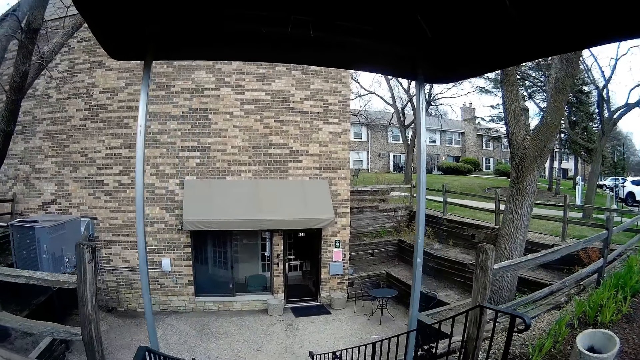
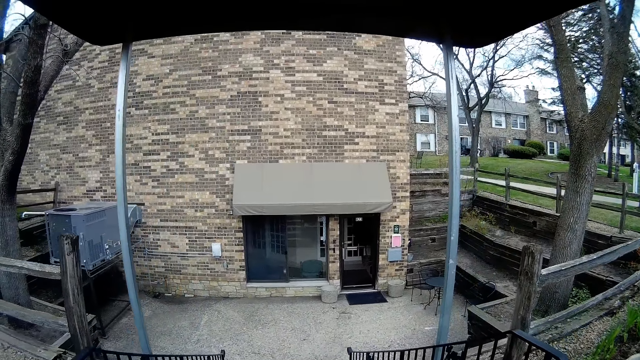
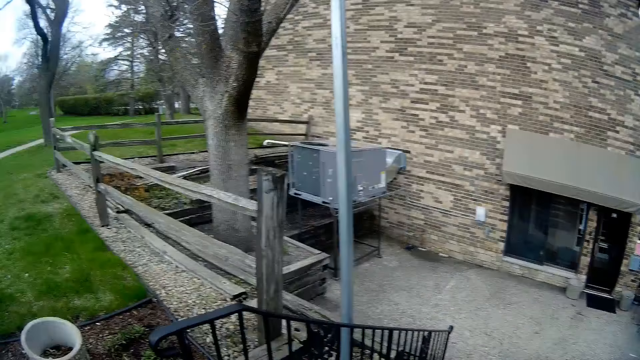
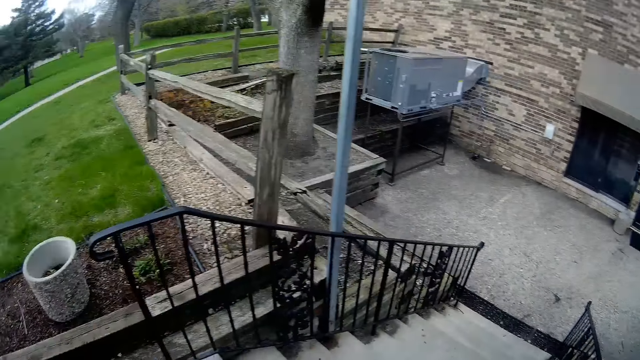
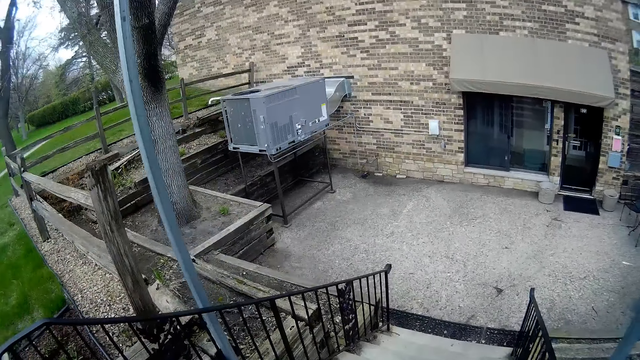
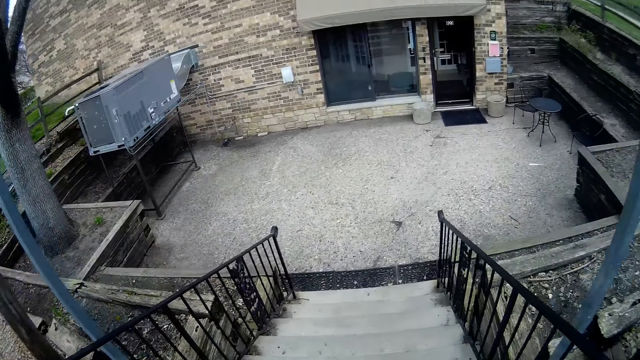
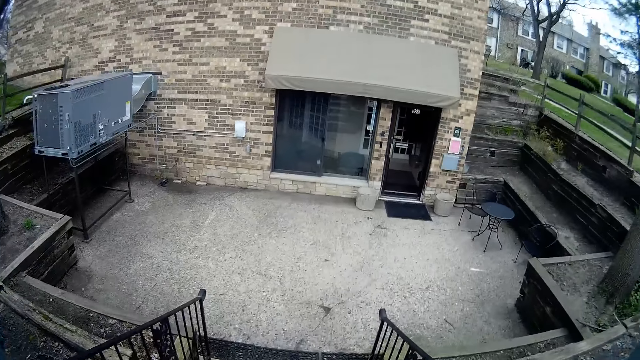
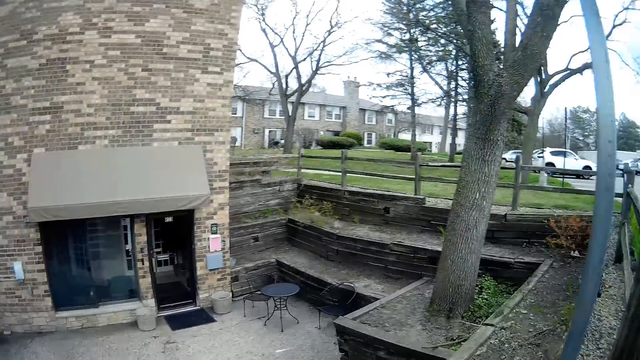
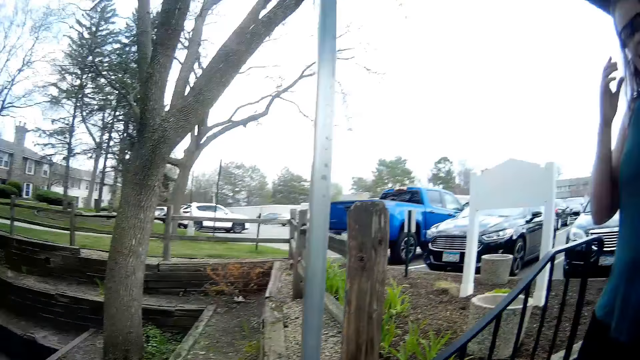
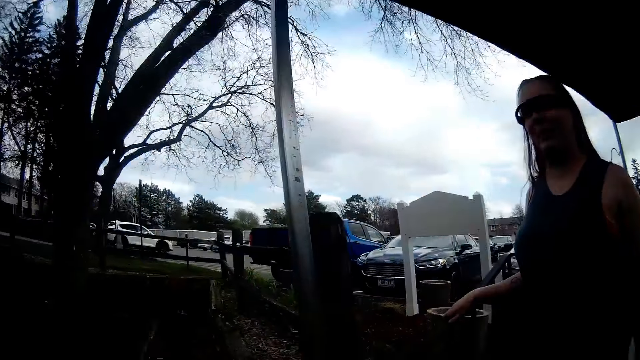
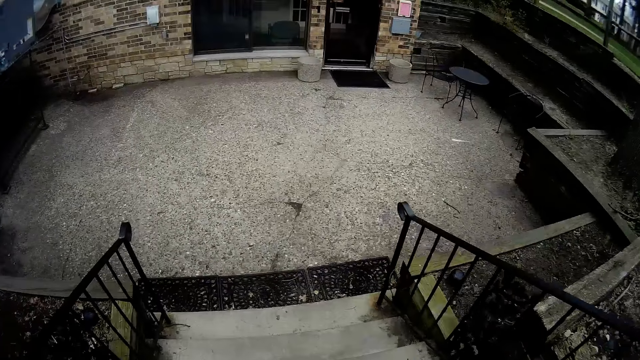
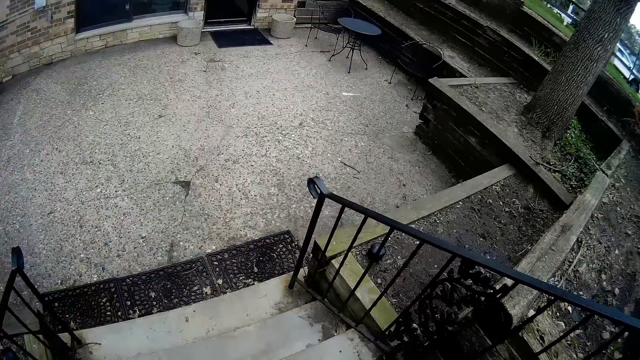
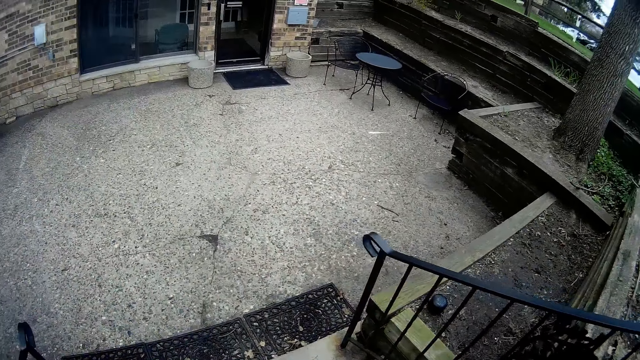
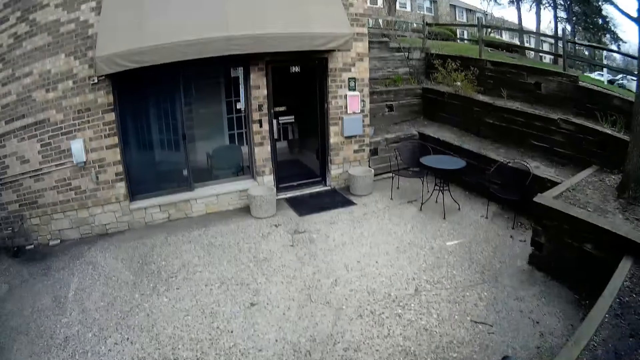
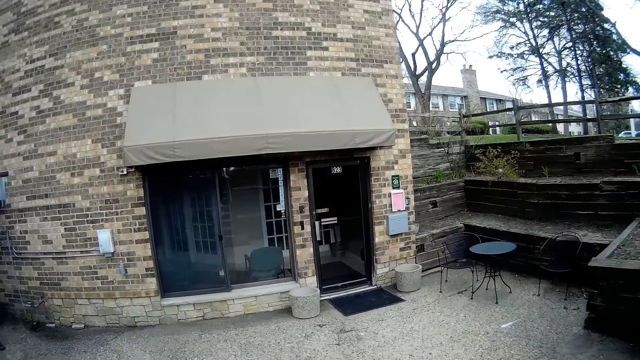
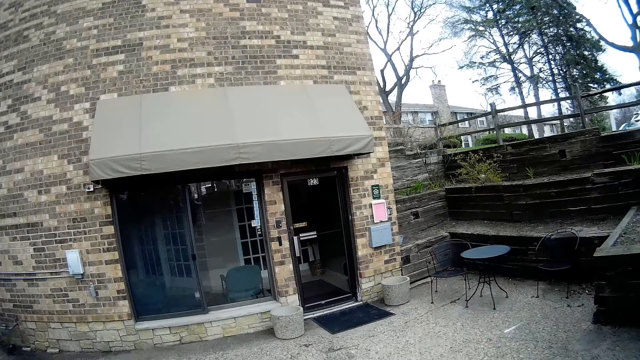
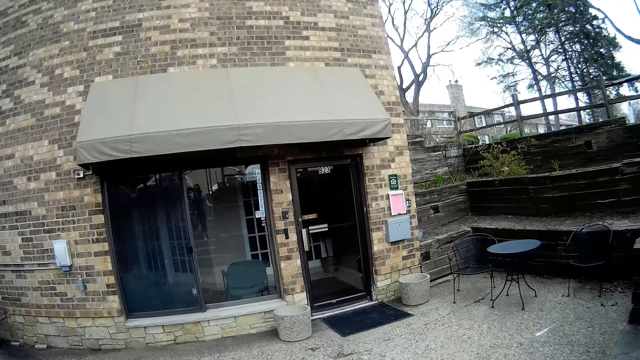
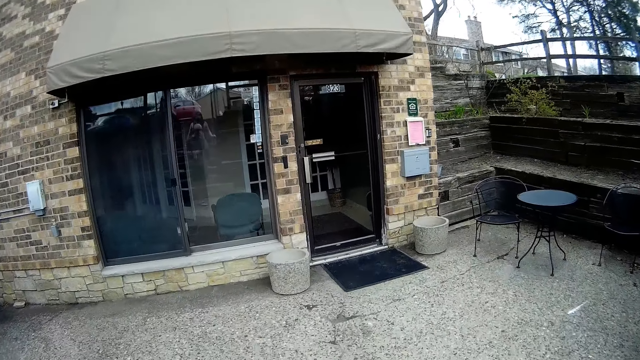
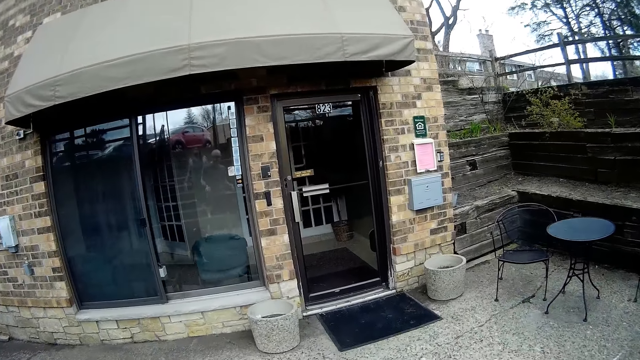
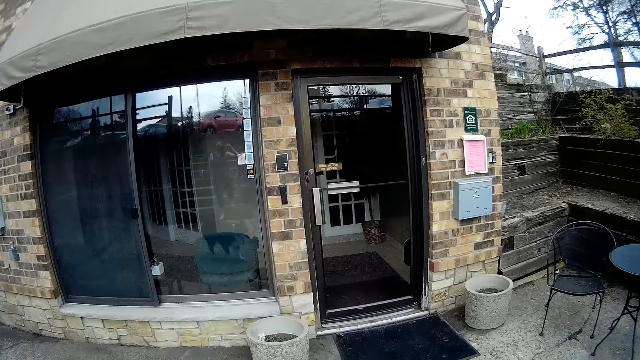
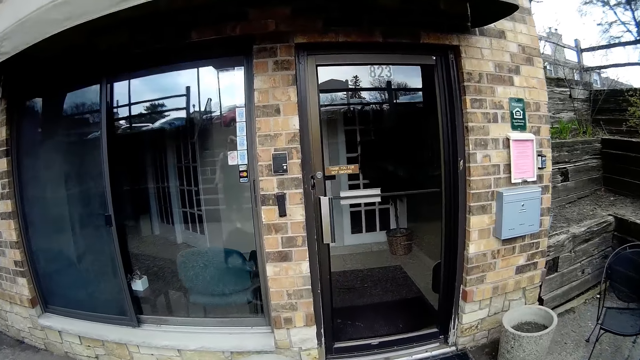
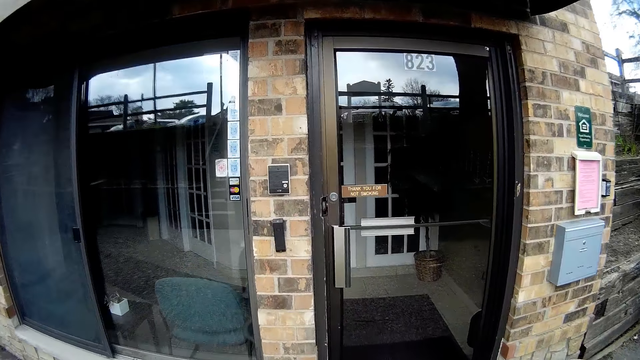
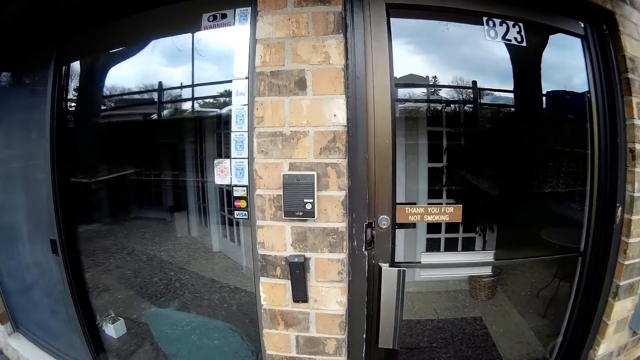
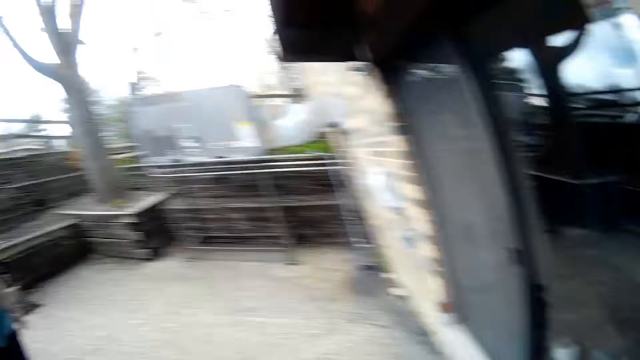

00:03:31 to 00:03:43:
The camera wearer walks down the stairs with the woman and the dog.

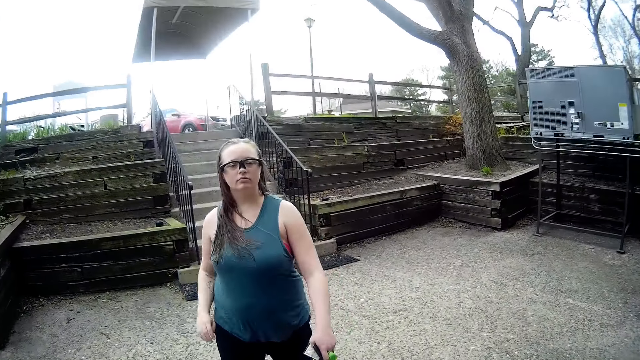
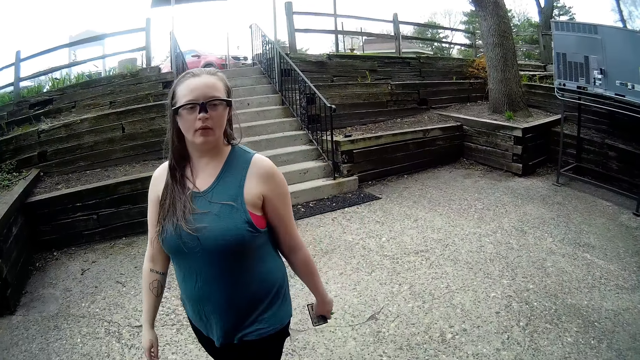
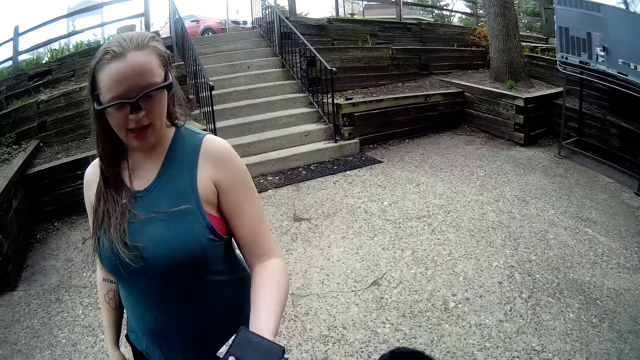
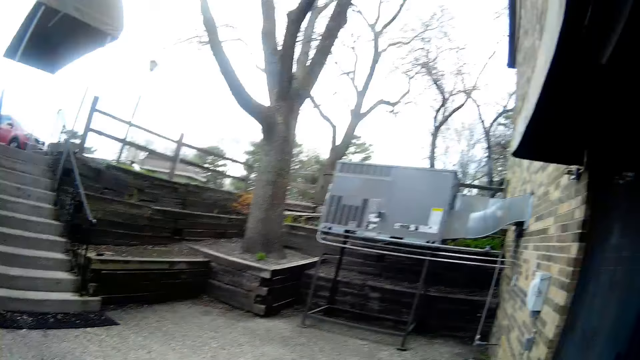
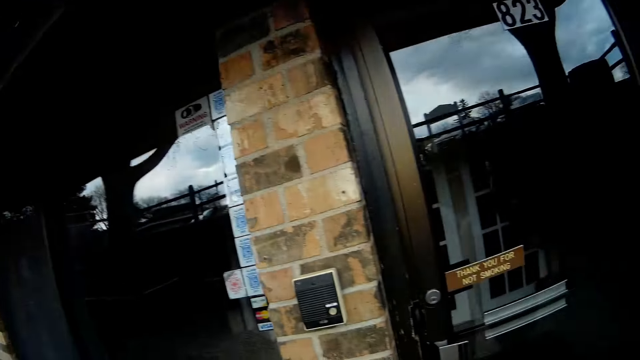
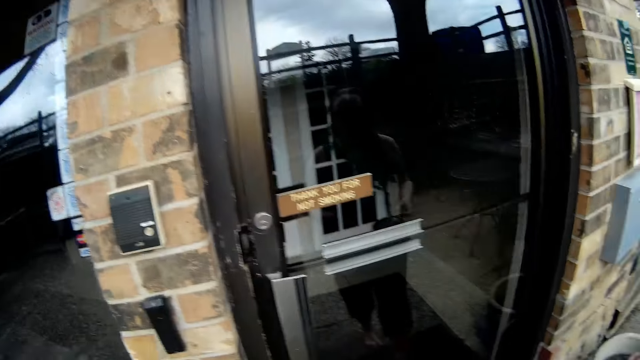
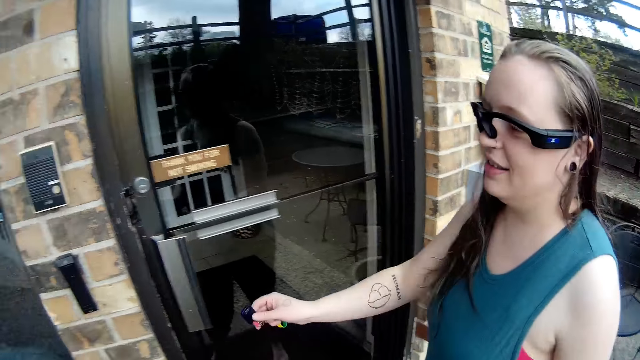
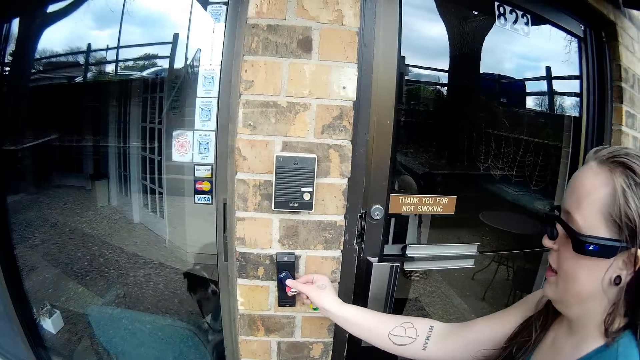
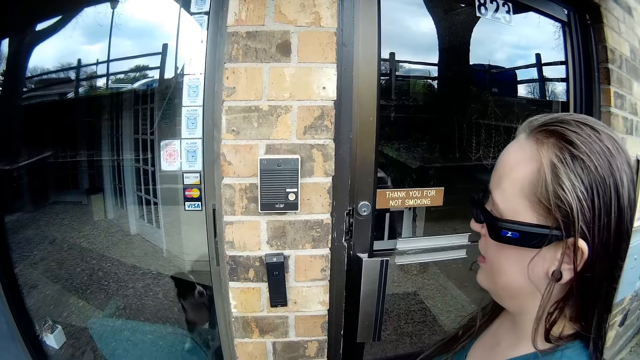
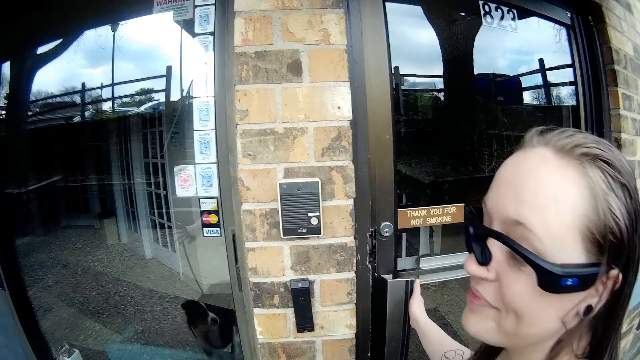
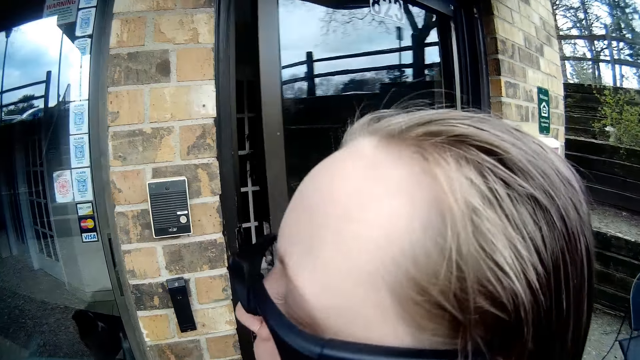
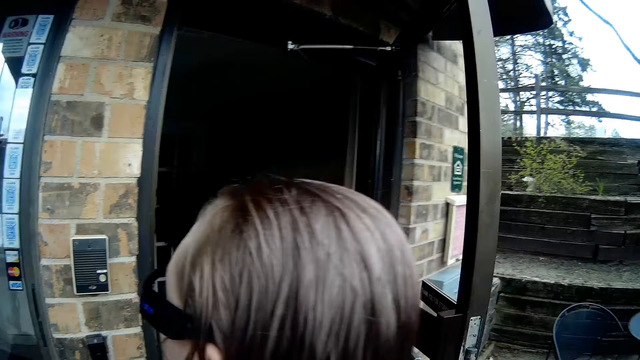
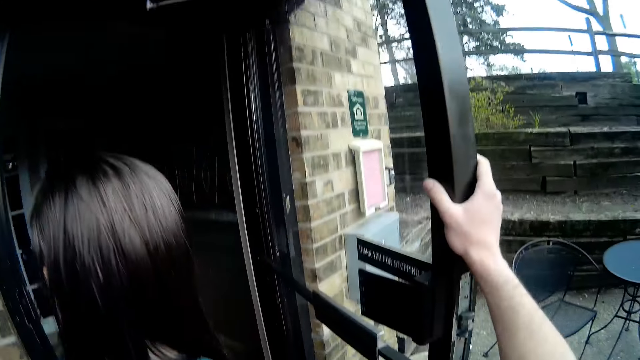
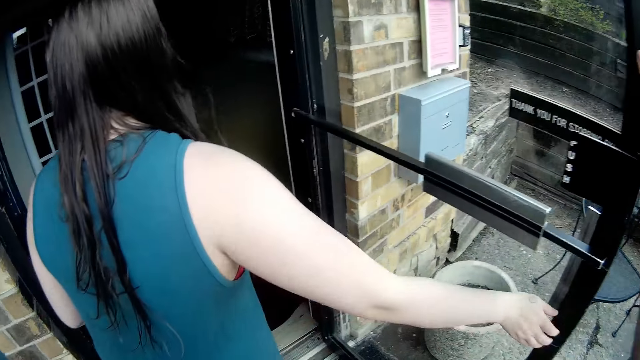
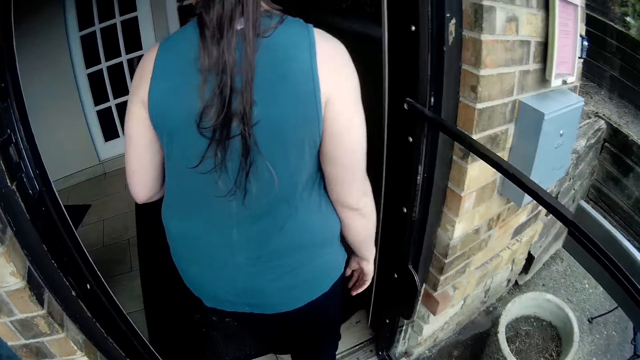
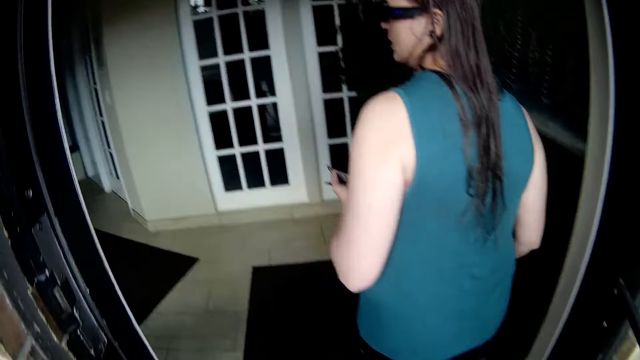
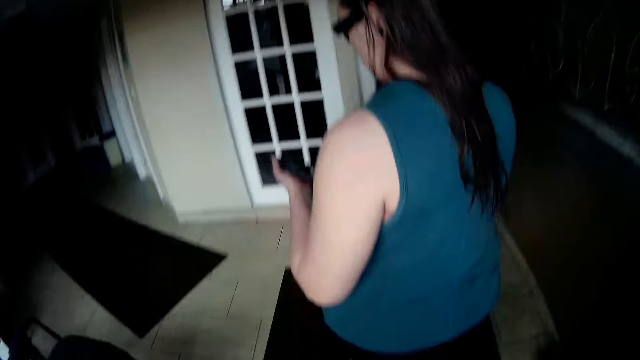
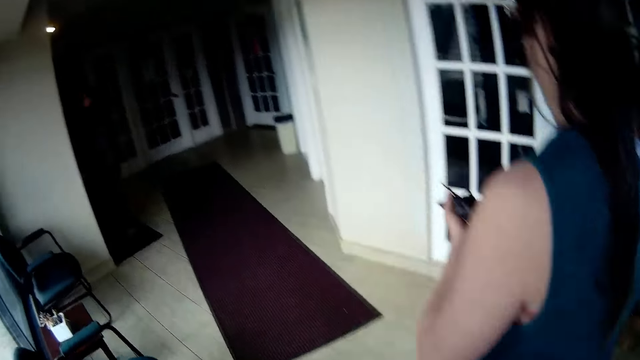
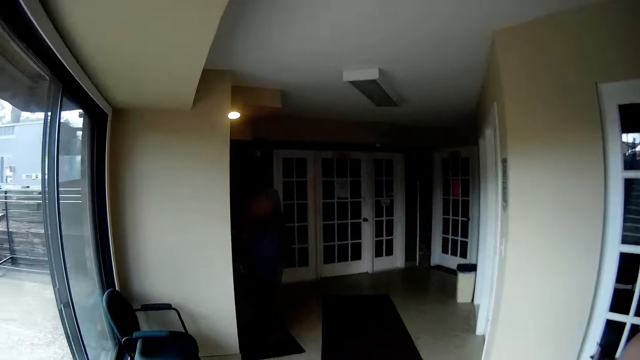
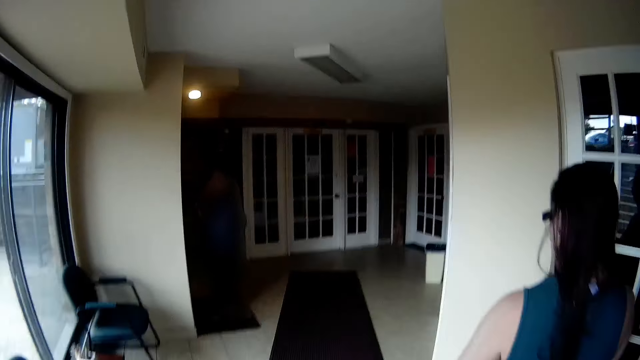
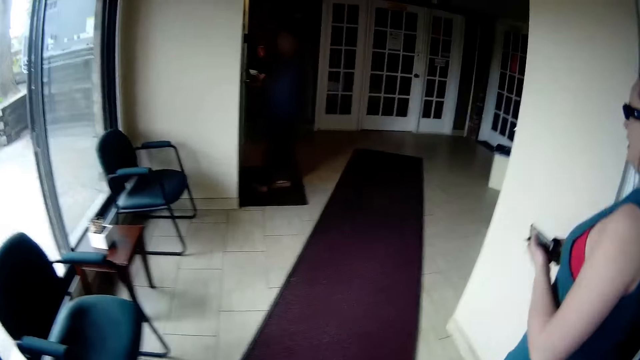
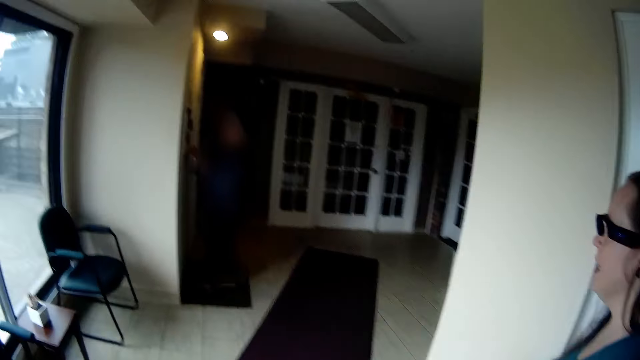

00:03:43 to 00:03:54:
The woman unlocks a door with a key card in her right hand. She opens the door with her right hand. The woman enters through the door. The camera wearer holds the door with his right hand. Another woman enters an ATM gallery. The camera wearer enters the ATM gallery through the door.
